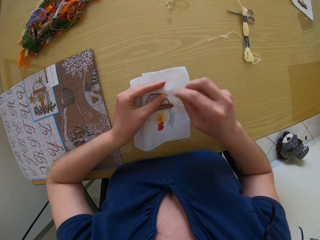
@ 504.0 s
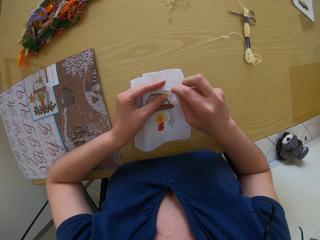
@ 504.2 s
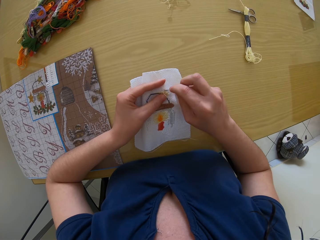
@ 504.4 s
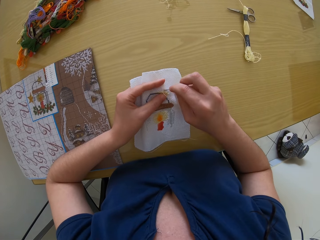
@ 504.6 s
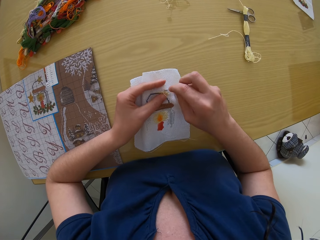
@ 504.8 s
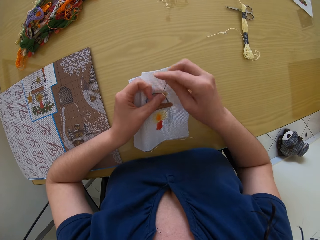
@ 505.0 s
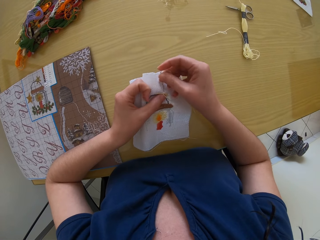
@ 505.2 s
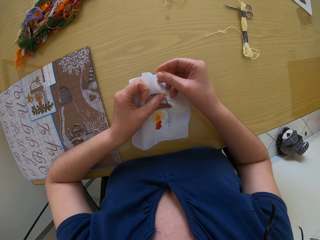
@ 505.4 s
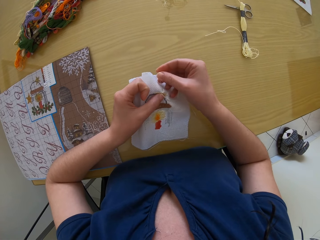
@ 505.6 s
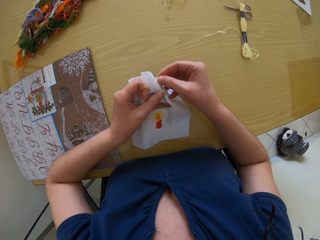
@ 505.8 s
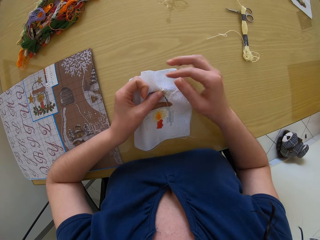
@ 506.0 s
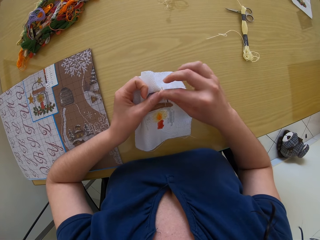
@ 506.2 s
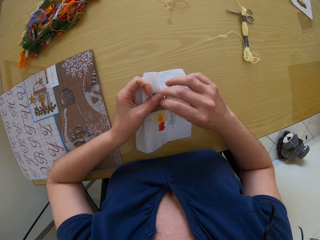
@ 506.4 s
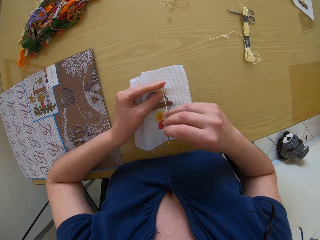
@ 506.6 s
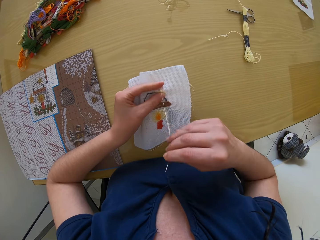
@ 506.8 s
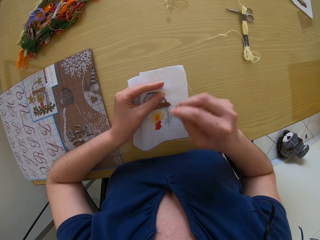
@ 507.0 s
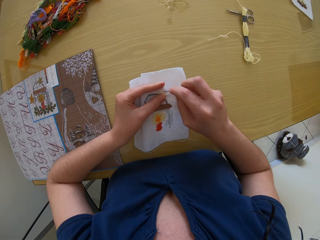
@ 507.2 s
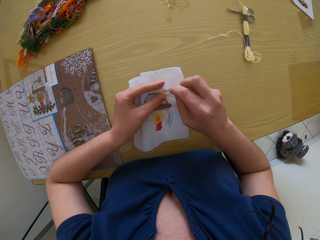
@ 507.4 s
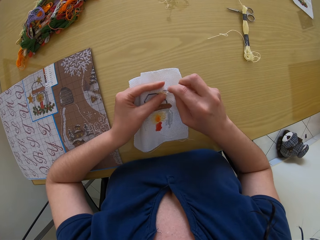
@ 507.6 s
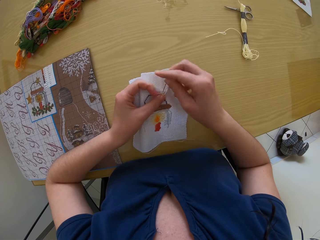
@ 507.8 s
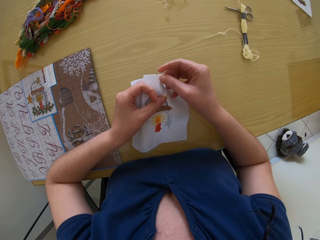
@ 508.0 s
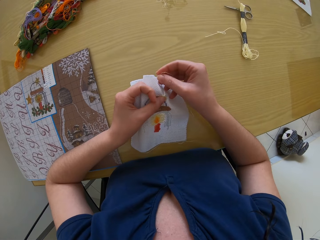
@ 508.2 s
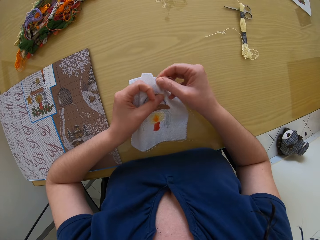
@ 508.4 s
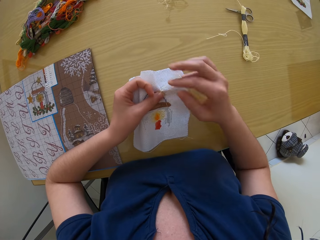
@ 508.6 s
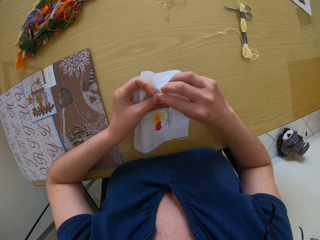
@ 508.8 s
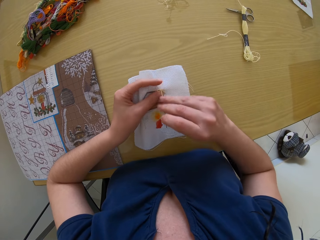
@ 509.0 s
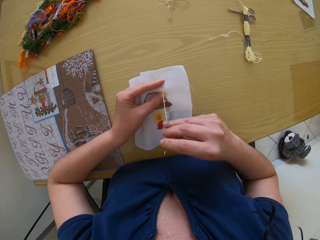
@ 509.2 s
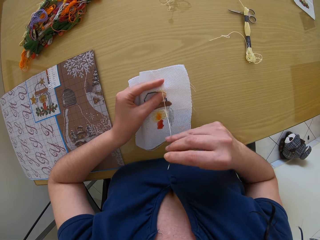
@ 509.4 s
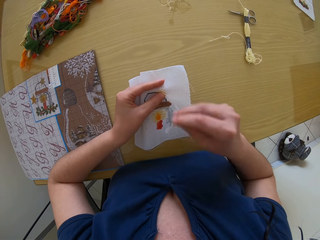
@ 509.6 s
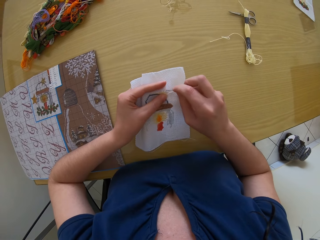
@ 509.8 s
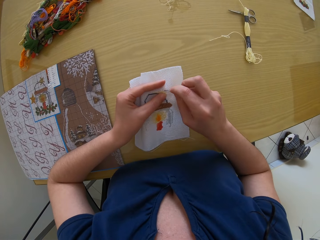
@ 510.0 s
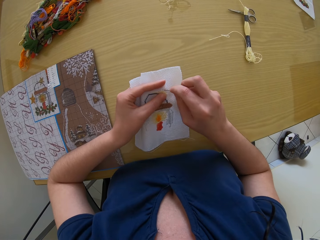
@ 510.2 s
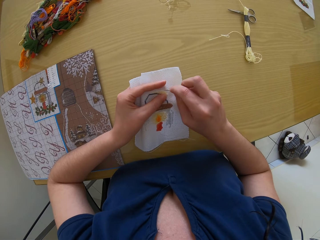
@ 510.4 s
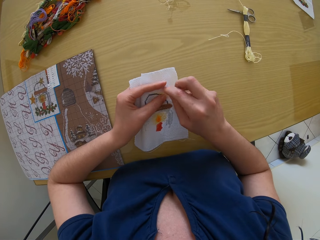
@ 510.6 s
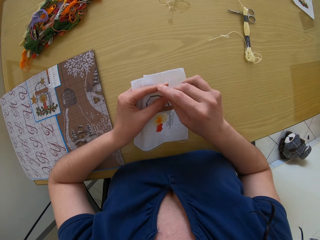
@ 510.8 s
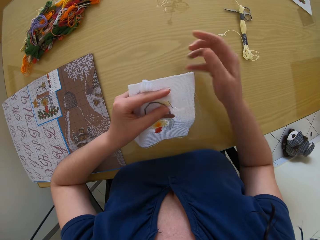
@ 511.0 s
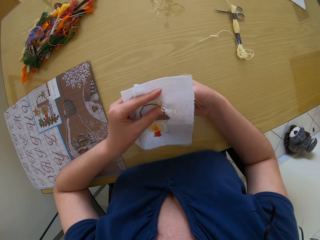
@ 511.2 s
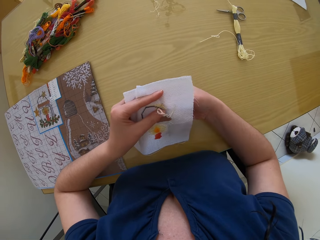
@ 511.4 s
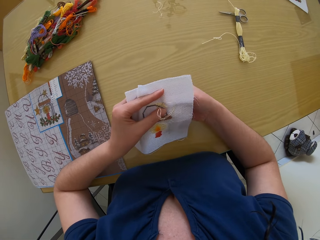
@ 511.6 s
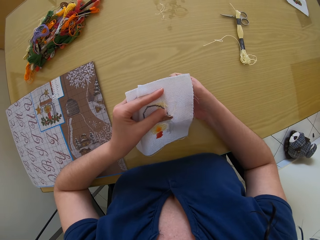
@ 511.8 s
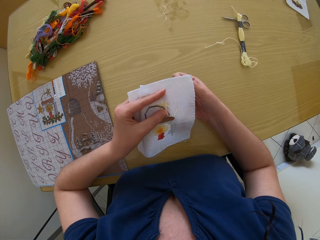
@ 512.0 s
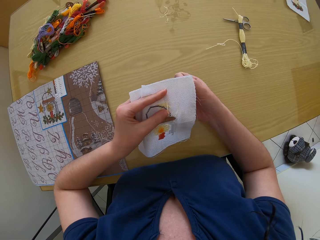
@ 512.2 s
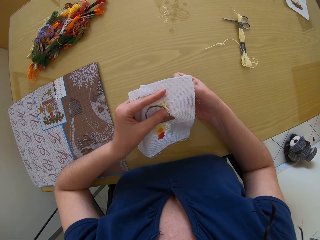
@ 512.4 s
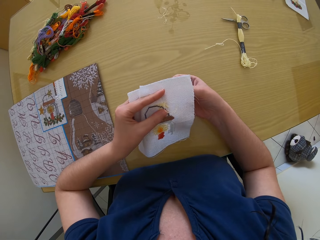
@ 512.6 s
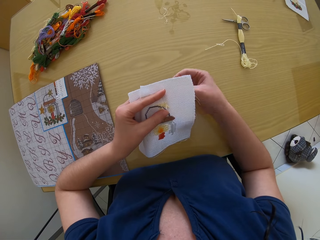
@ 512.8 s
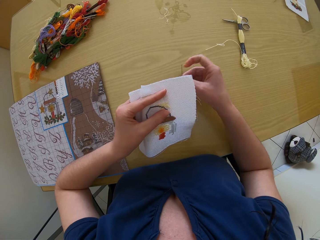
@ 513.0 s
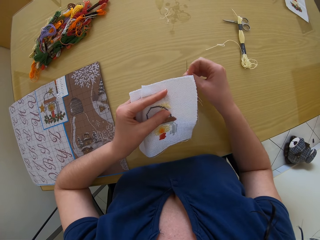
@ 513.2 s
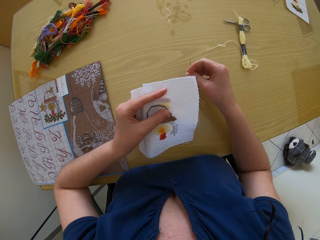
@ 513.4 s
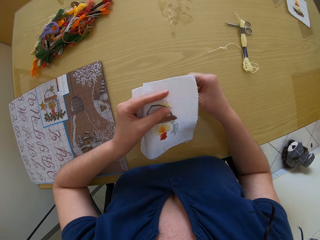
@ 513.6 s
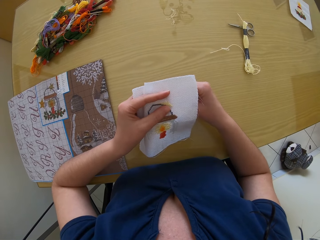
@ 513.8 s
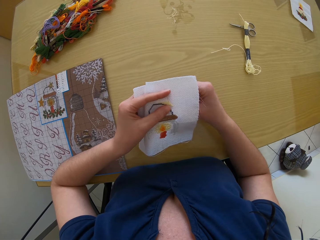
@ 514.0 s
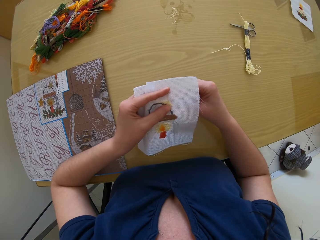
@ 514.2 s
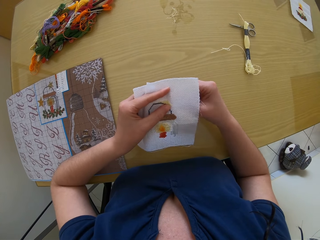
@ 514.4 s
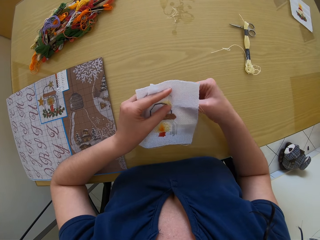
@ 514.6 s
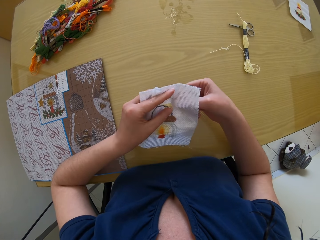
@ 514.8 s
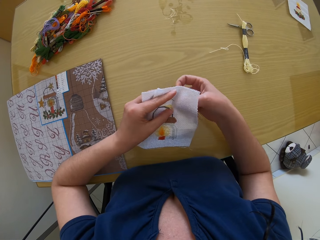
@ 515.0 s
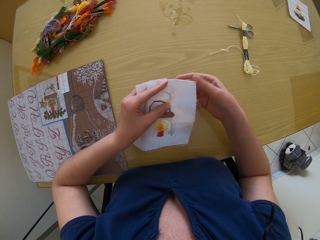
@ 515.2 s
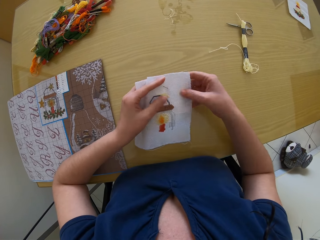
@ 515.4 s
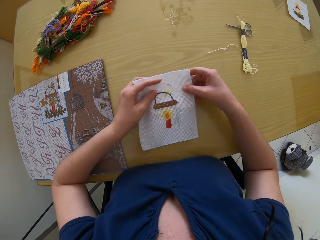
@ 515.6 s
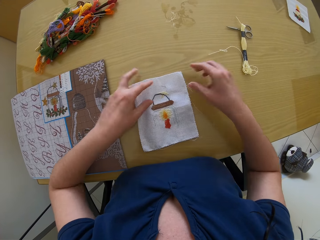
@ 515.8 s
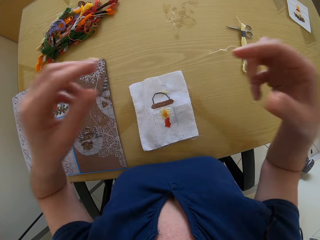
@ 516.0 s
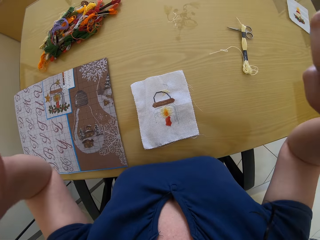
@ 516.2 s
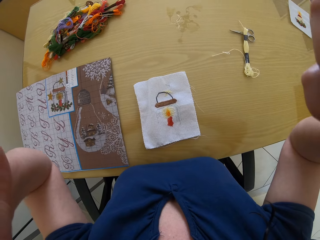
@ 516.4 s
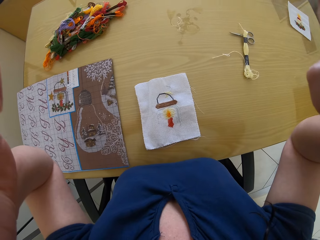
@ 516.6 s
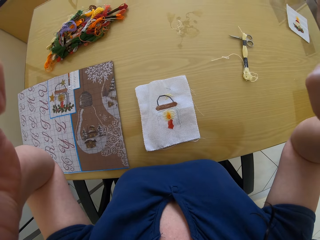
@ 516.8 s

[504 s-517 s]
The camera wearer moves the right hand and sews the cloth with the needle. They pull the needle. They move the right hand and sew the cloth with the needle. They pull the needle. They move the right hand and sew the cloth with the needle. They move the right hand and sew the cloth with the needle. They pull the needle. They look at the cloth. They sew the cloth with the needle. They look at the cloth. They drop the piece of fabric onto the table with both hands. They adjust their camera with both hands. They lift both hands.
